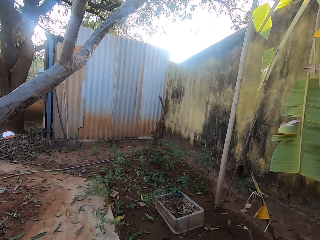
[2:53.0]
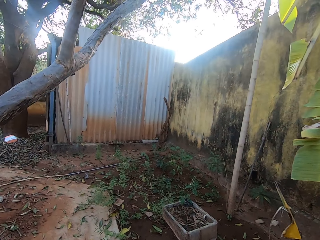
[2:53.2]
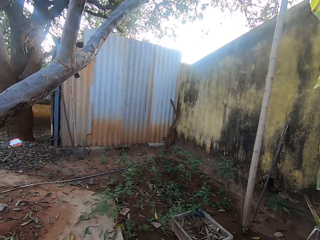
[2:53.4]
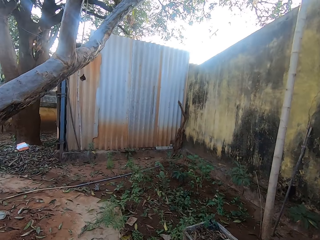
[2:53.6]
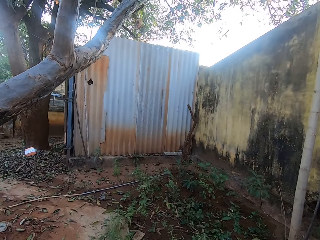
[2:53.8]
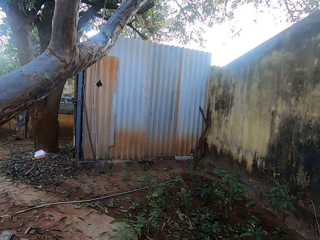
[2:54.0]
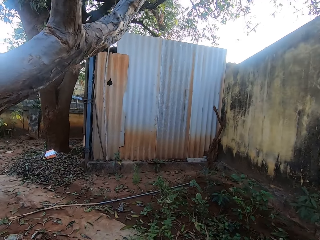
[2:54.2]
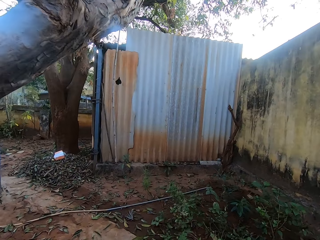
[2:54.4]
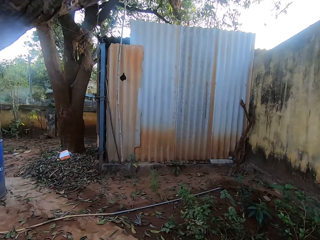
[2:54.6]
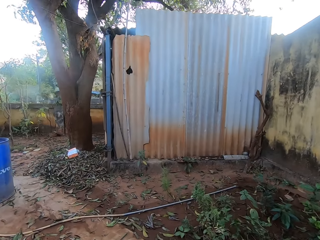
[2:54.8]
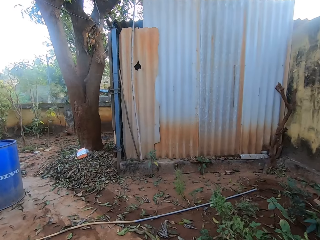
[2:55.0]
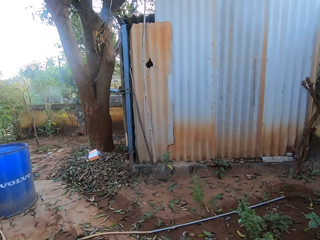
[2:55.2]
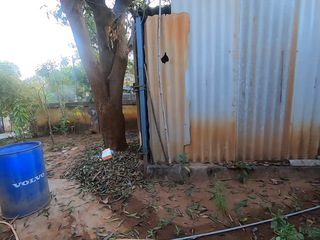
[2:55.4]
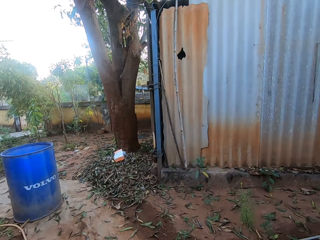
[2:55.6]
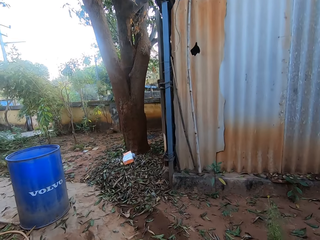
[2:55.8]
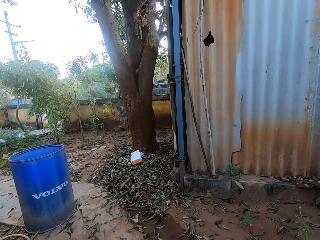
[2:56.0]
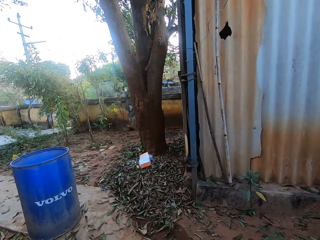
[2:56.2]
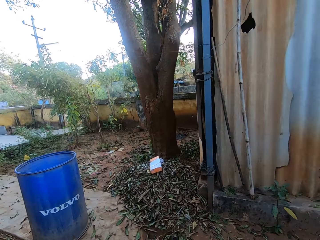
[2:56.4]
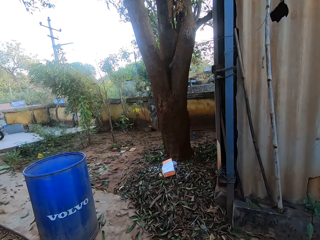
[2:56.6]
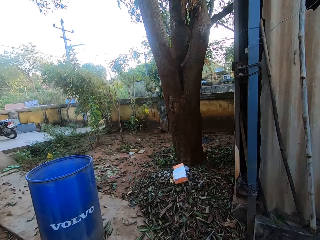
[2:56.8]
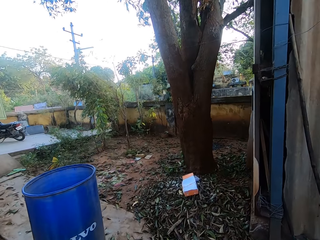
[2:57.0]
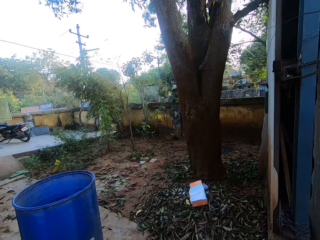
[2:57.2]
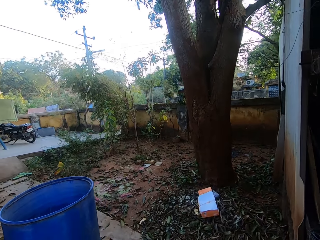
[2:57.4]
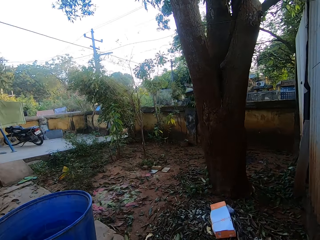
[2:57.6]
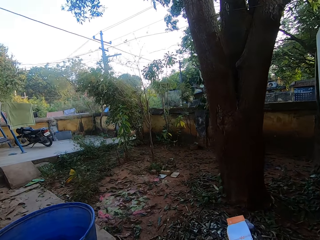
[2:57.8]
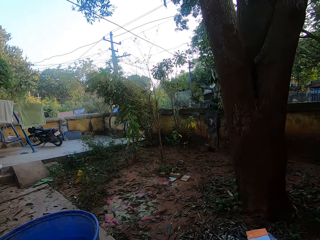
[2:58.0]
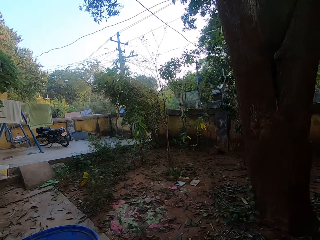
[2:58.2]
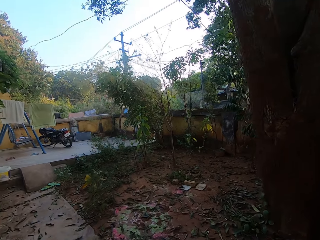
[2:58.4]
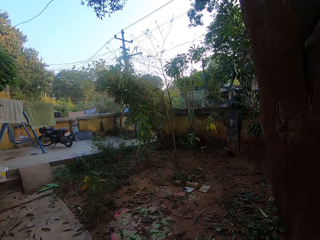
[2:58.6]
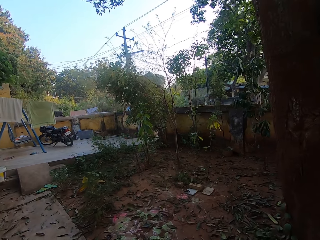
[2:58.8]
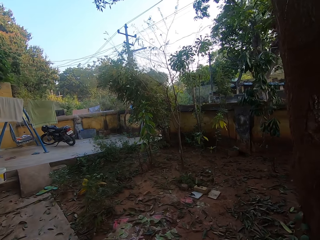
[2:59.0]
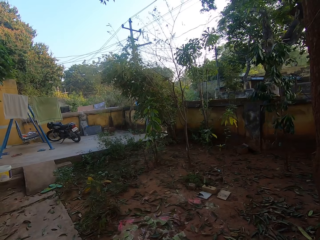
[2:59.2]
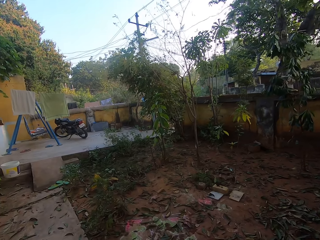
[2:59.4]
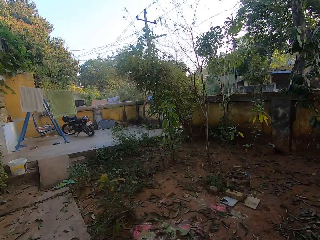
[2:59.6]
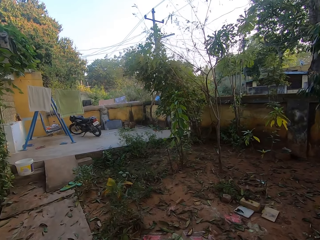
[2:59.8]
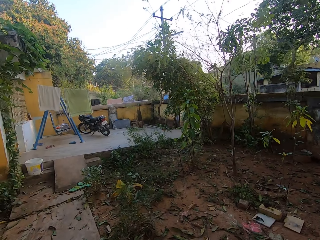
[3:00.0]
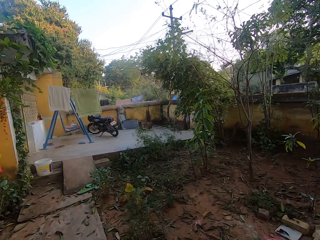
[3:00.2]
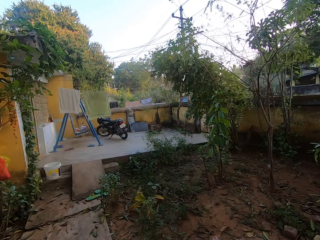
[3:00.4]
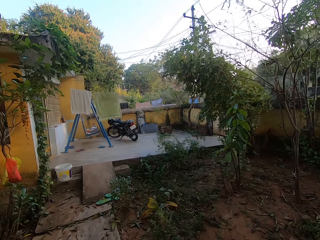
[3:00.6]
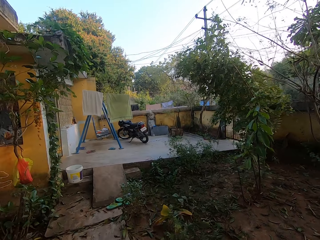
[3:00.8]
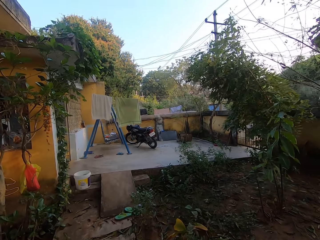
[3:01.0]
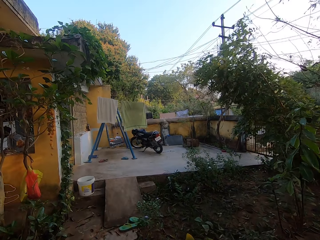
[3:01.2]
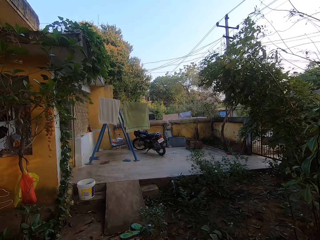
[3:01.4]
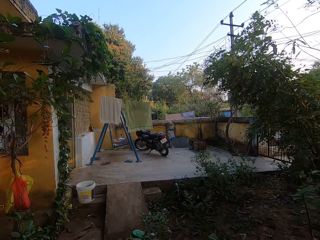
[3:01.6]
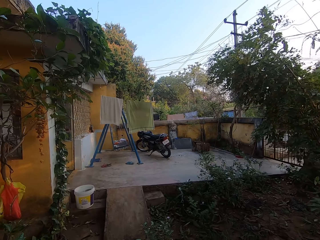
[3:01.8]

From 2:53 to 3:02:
The camera wearer walks around the compound. They raise a hand. They walk around.
